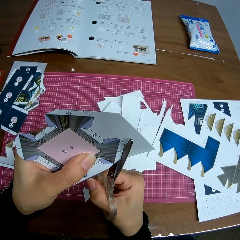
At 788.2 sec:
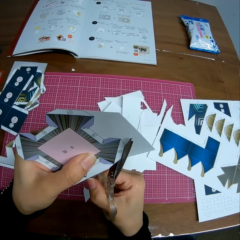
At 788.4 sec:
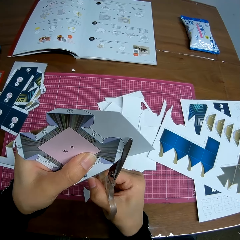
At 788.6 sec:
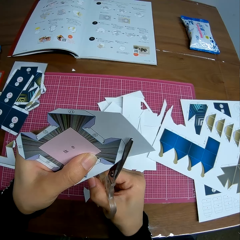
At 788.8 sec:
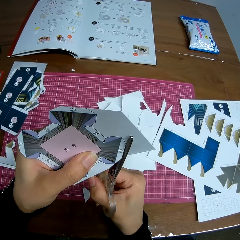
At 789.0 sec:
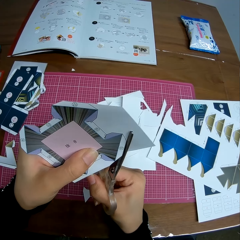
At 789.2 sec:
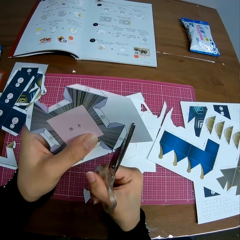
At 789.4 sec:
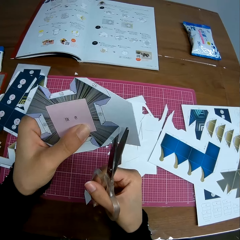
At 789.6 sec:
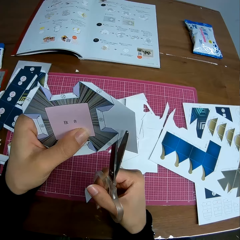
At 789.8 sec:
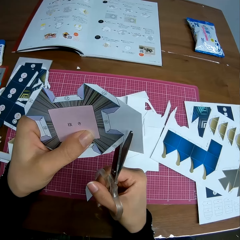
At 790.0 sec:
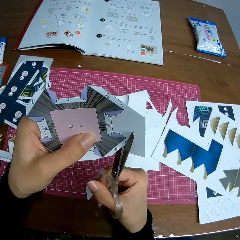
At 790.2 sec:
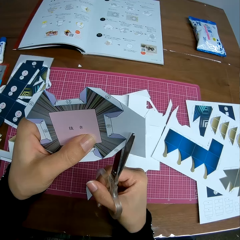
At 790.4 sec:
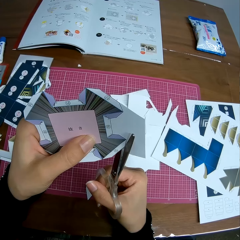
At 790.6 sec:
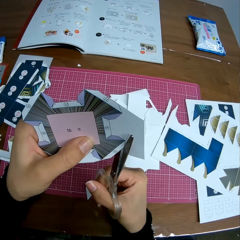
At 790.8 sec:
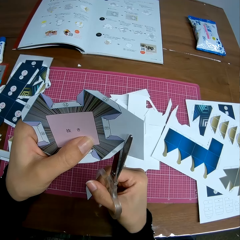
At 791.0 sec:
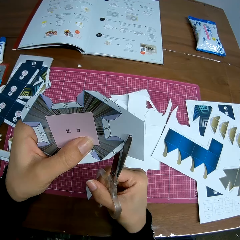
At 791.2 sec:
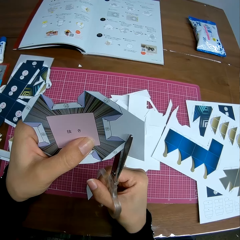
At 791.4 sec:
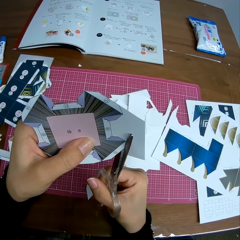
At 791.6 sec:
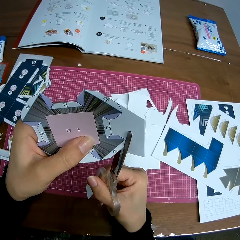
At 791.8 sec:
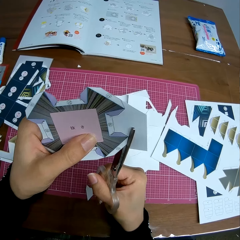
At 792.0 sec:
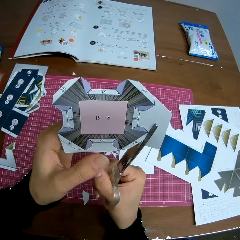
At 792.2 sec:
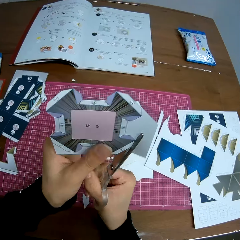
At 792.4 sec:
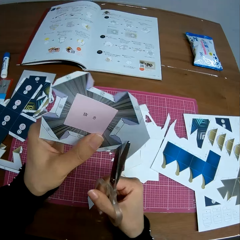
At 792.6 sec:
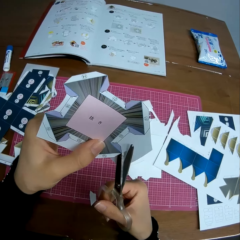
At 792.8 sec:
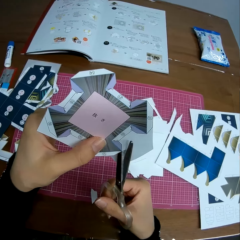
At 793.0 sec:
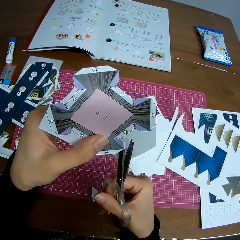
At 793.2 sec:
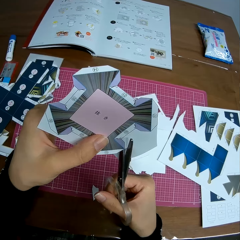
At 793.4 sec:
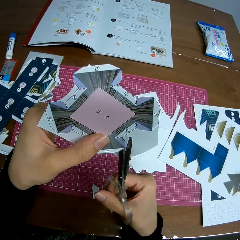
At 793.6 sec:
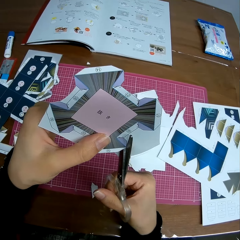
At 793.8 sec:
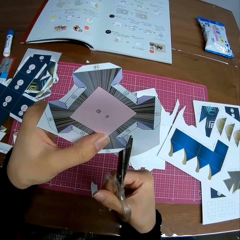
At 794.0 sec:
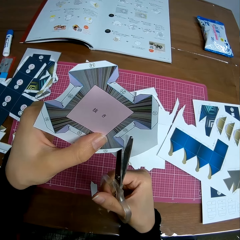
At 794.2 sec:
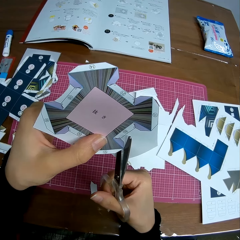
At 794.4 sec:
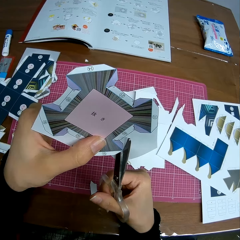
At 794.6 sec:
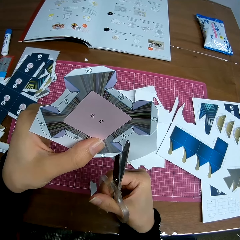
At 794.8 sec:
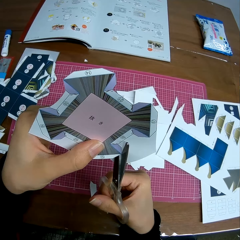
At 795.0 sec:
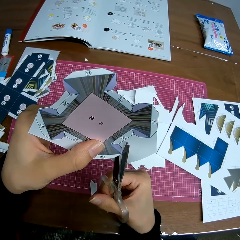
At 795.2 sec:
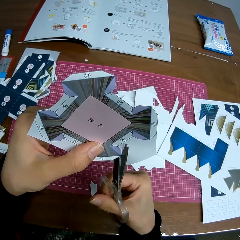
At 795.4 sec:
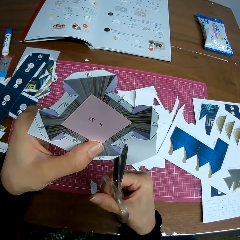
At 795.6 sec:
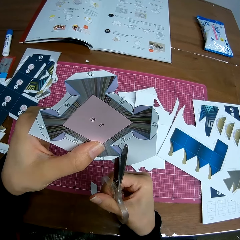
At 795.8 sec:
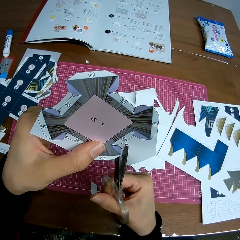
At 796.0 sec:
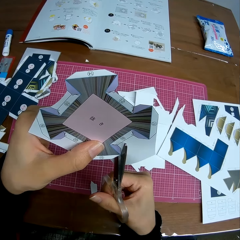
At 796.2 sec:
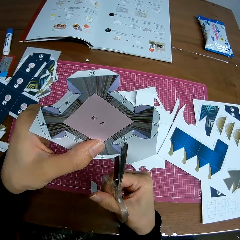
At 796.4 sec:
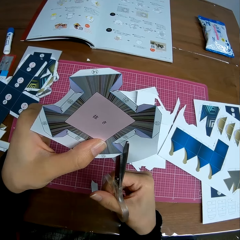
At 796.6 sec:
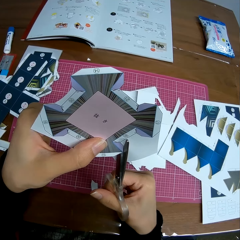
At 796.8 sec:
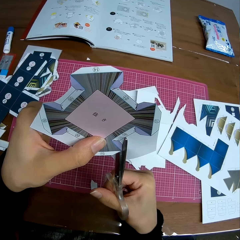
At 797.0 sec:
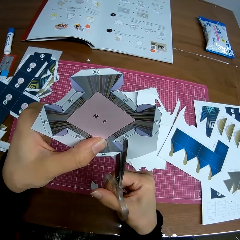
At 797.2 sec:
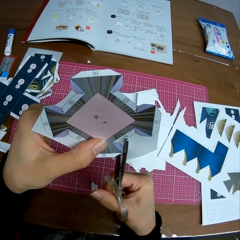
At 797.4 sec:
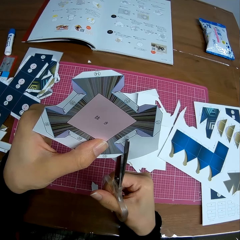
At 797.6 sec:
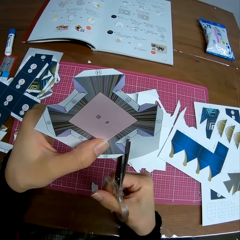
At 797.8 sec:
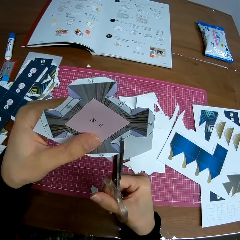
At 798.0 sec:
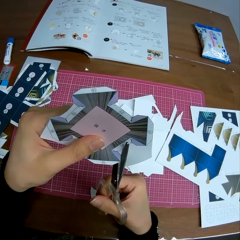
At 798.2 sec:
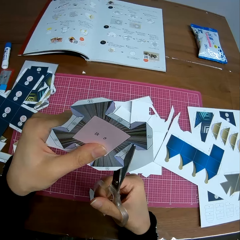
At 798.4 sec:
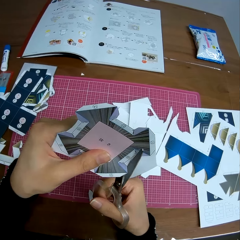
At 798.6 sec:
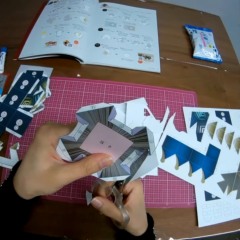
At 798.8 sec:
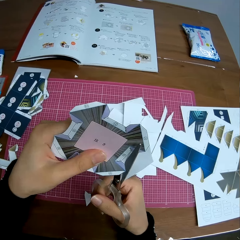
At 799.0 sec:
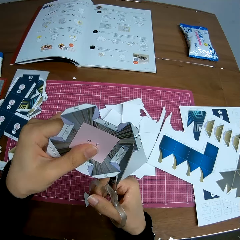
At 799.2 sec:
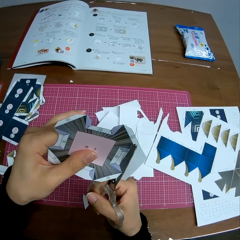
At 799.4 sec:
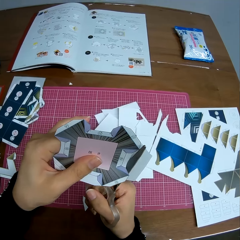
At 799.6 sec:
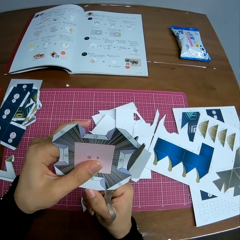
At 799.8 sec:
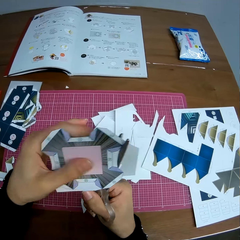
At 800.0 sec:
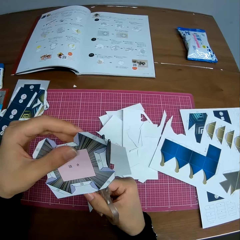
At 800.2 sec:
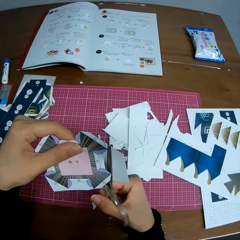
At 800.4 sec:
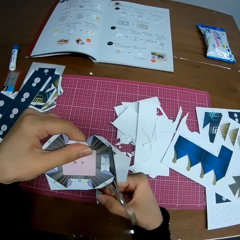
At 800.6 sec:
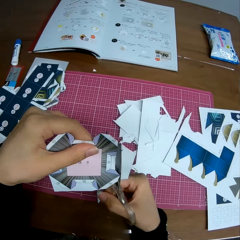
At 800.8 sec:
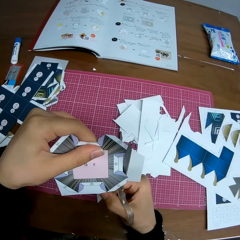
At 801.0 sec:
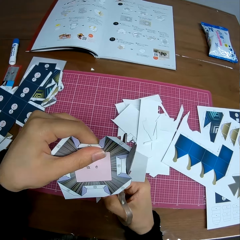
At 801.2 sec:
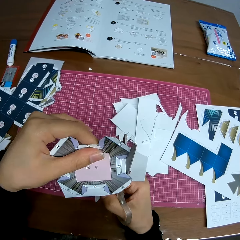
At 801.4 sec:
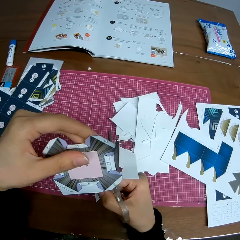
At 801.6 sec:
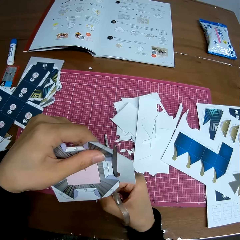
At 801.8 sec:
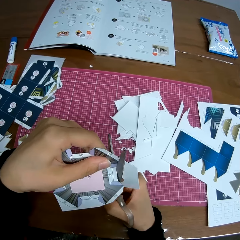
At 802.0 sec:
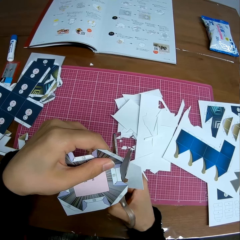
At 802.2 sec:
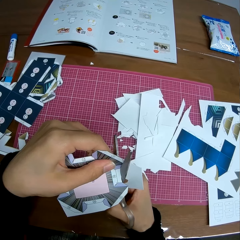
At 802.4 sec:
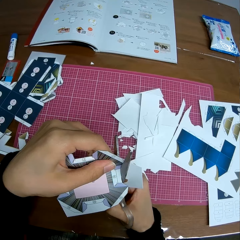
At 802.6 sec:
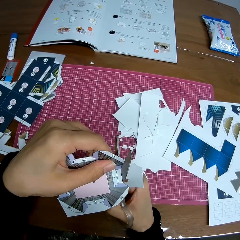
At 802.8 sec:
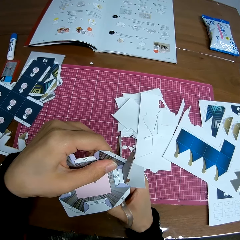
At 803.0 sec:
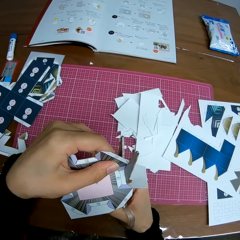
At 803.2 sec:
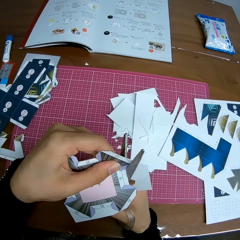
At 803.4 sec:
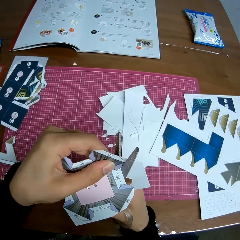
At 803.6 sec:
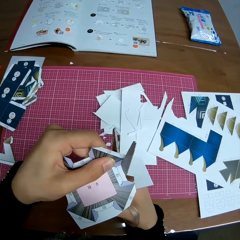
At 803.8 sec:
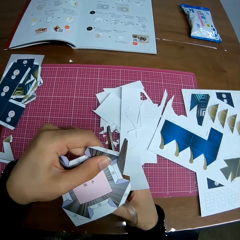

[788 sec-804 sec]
The camera wearer rotates the cardboard craft and cuts the cardboard craft with scissors. They rotate the cardboard craft and cut the cardboard craft with scissors.

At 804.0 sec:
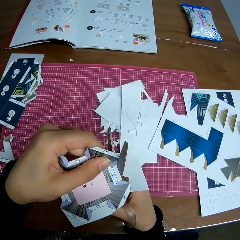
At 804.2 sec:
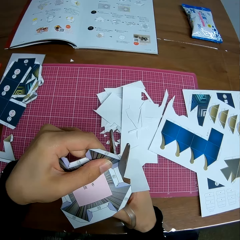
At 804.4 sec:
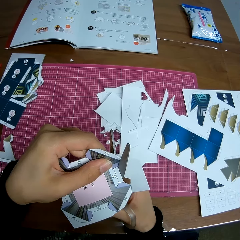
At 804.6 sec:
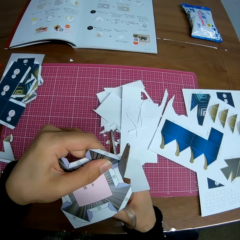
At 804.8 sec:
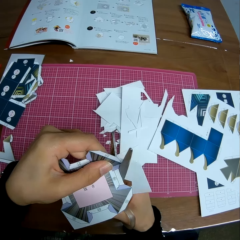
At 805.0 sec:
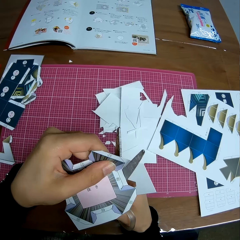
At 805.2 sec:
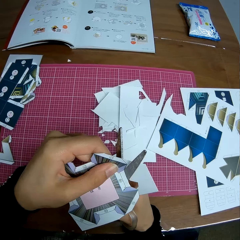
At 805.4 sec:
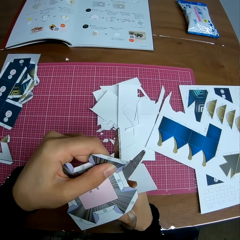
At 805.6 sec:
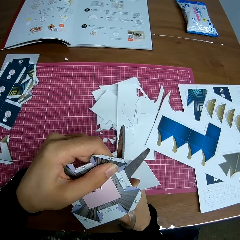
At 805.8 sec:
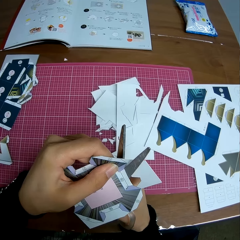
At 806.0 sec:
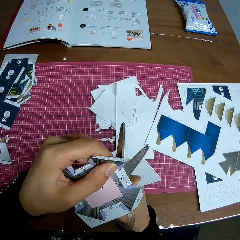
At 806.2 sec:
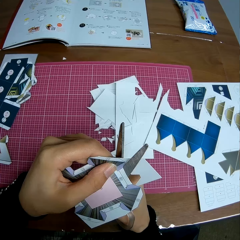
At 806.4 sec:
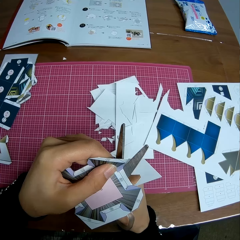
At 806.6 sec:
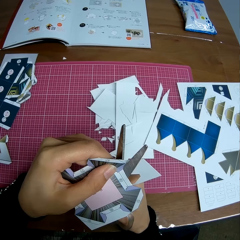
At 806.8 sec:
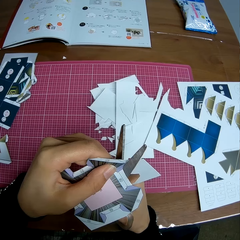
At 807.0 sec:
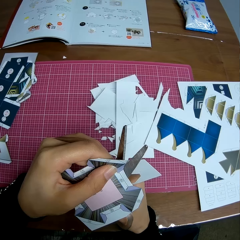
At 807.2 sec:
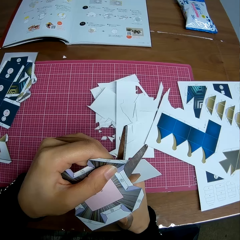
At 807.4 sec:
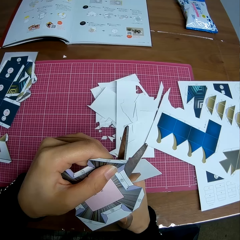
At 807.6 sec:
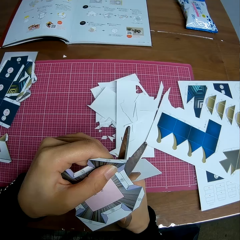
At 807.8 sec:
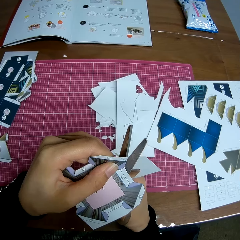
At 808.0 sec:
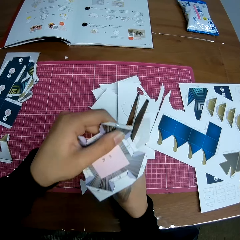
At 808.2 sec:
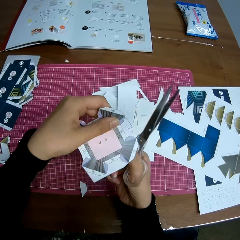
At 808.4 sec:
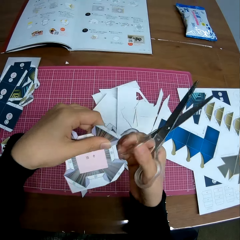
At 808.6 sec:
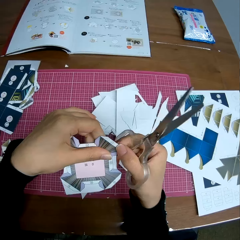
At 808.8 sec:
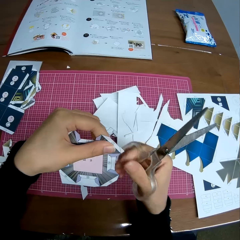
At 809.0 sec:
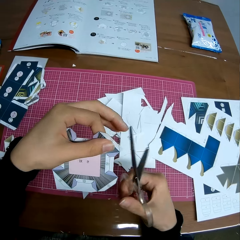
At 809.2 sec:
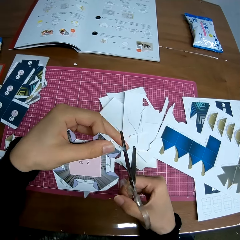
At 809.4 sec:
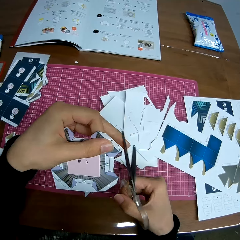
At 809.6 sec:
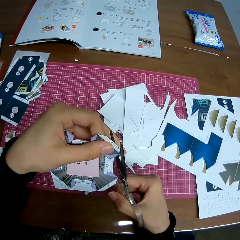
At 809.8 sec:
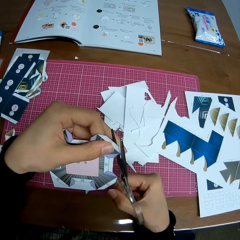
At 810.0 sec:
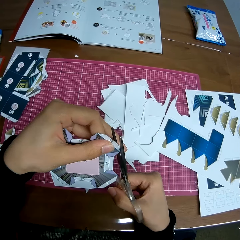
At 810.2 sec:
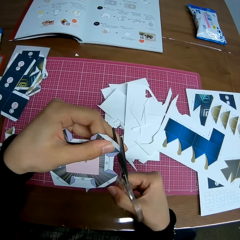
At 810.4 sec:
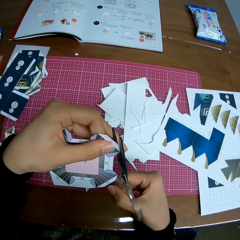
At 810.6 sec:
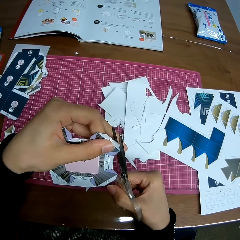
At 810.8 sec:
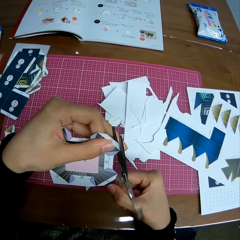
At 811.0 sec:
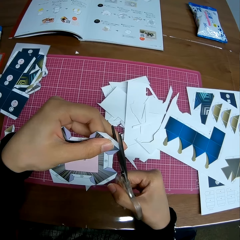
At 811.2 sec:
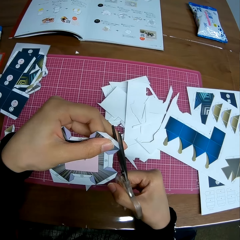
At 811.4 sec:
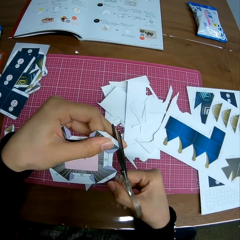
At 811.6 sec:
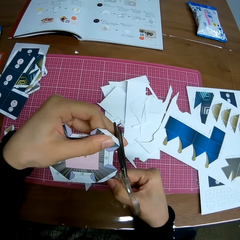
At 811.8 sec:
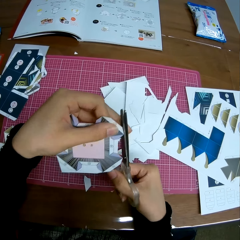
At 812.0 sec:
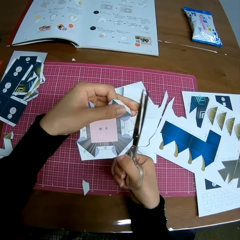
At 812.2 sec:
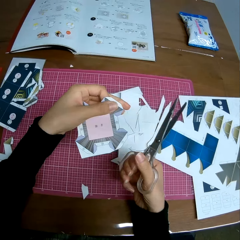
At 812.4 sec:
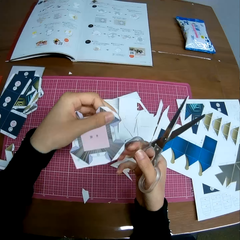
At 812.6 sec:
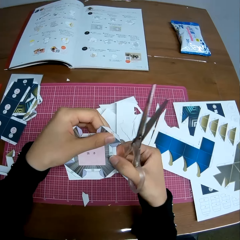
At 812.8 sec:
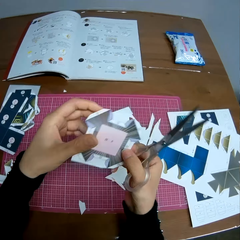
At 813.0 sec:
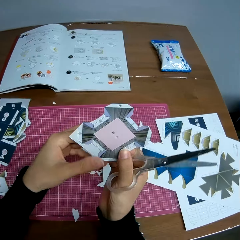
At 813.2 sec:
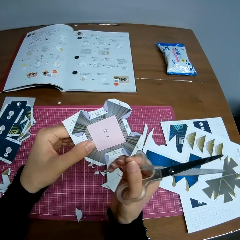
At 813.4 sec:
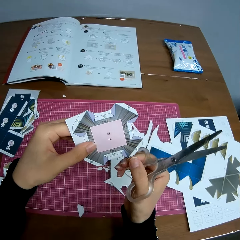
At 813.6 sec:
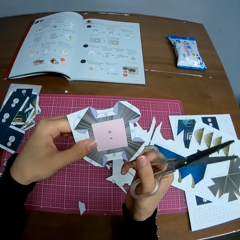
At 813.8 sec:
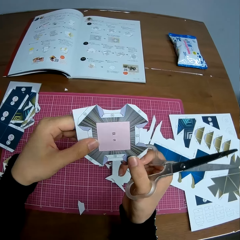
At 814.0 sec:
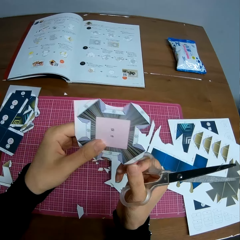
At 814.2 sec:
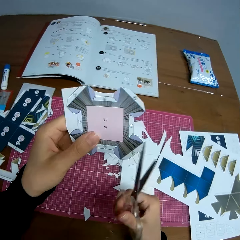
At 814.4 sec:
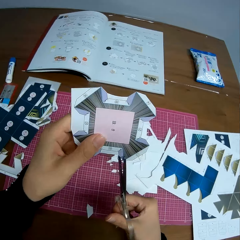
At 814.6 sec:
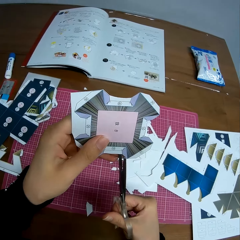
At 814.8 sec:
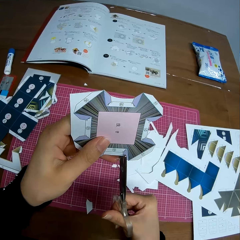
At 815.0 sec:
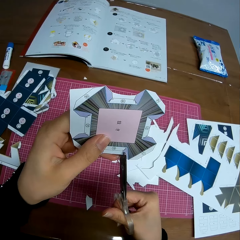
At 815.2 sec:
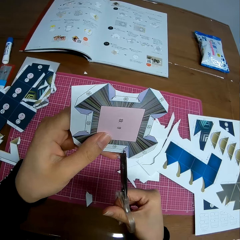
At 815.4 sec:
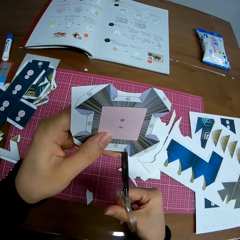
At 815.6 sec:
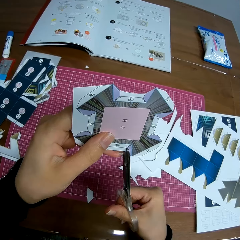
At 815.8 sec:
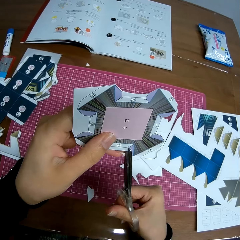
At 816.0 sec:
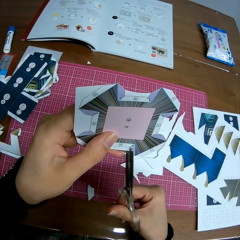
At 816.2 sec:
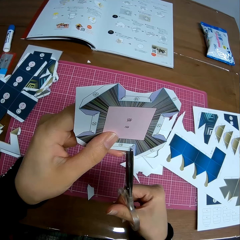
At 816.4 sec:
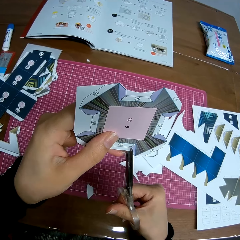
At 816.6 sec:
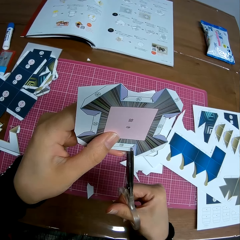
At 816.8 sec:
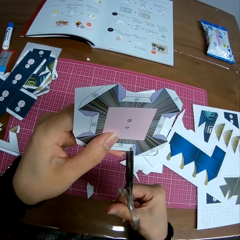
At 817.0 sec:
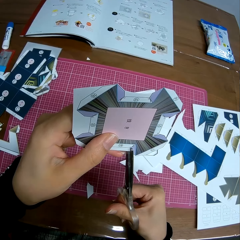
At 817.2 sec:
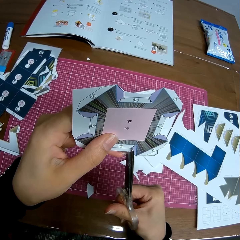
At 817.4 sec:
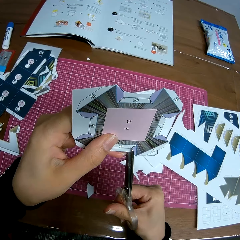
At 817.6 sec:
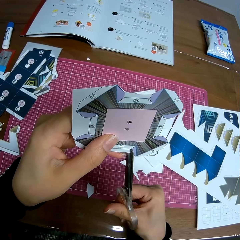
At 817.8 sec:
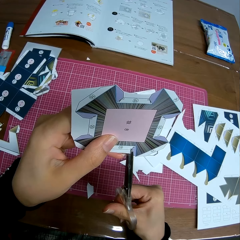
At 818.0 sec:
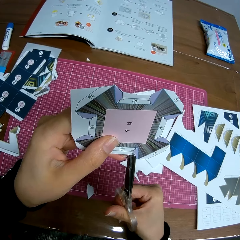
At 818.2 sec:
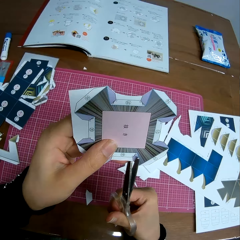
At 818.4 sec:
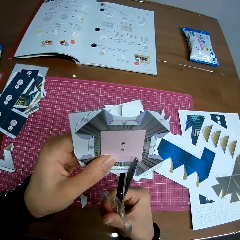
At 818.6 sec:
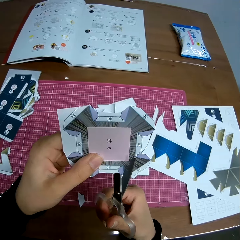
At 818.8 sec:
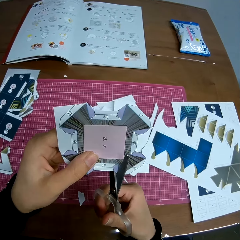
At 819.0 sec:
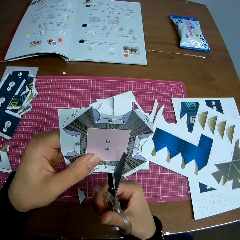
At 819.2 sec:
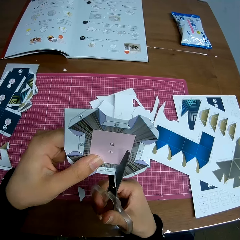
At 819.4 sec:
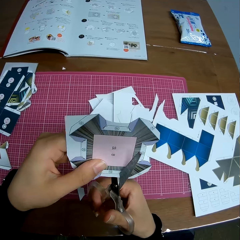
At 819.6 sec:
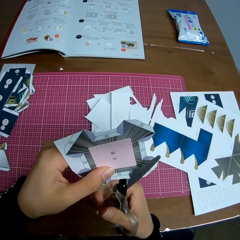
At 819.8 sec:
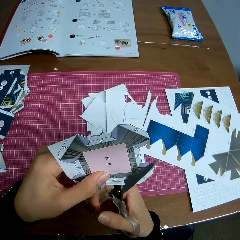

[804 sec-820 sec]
The camera wearer drops a piece of the cardboard craft on the cutting mat. She cuts the cardboard craft with scissors. She drops a piece of the cardboard craft on the cutting mat. She rotates the cardboard craft. She adjusts the paper in her hands. She cuts the cardboard craft with scissors.
